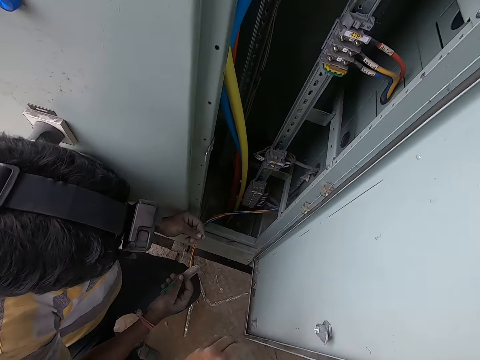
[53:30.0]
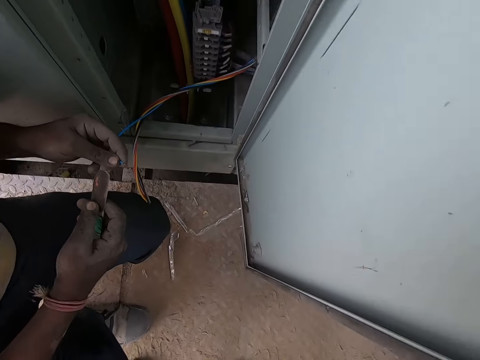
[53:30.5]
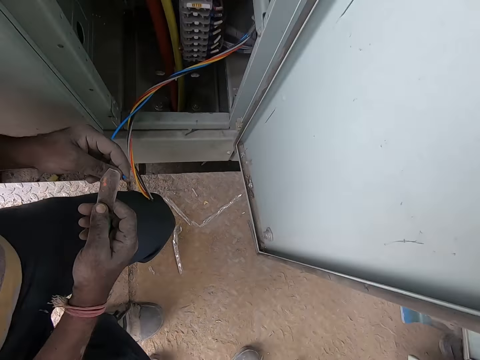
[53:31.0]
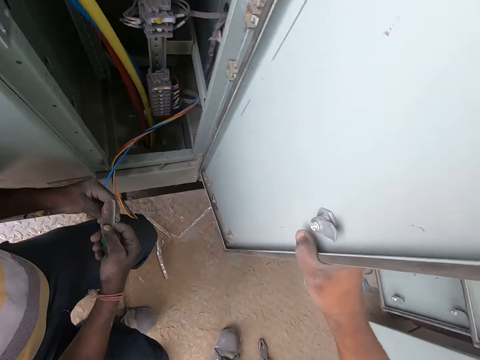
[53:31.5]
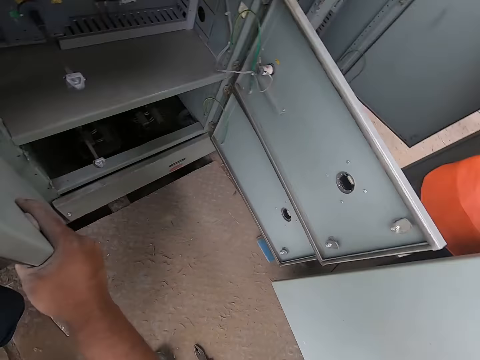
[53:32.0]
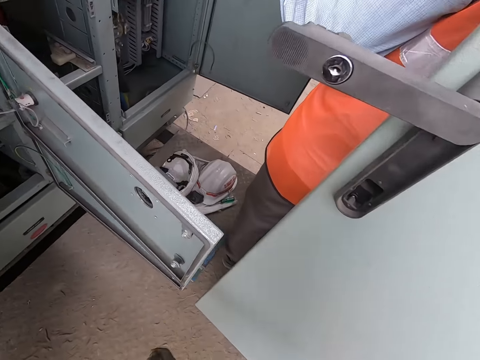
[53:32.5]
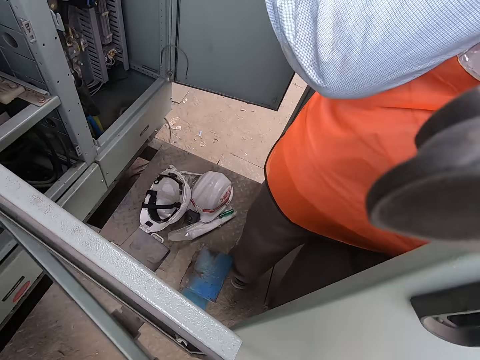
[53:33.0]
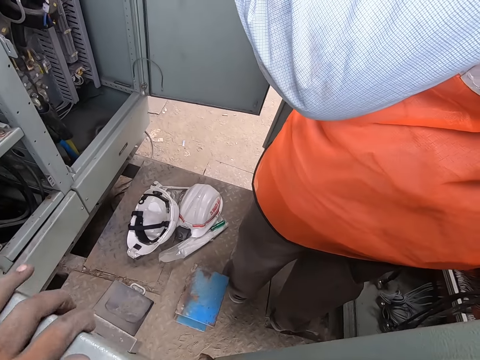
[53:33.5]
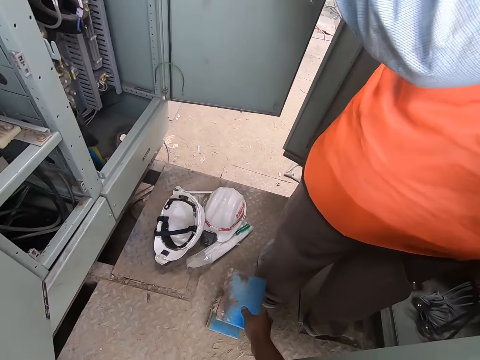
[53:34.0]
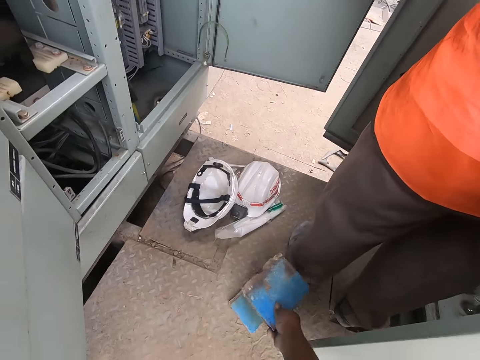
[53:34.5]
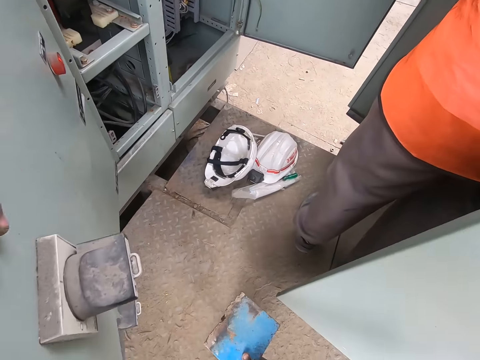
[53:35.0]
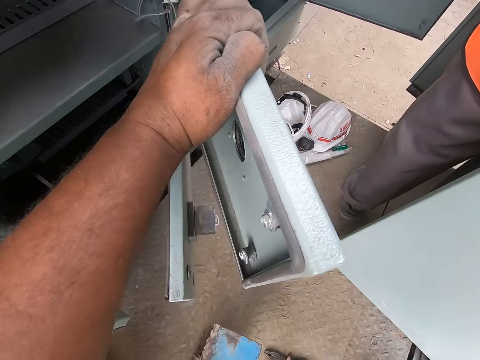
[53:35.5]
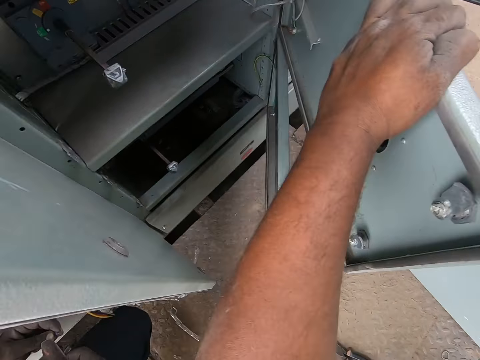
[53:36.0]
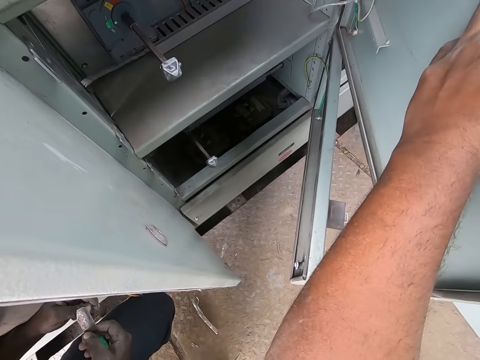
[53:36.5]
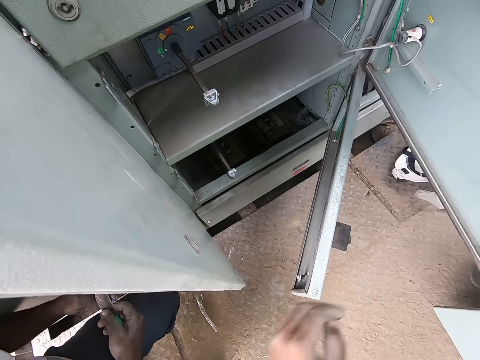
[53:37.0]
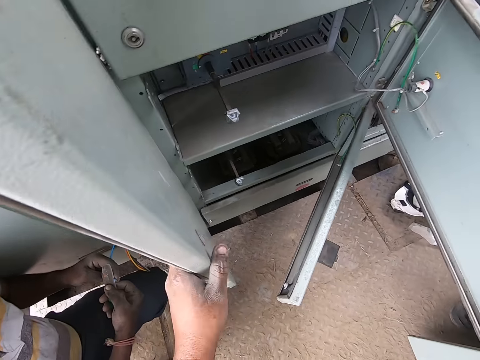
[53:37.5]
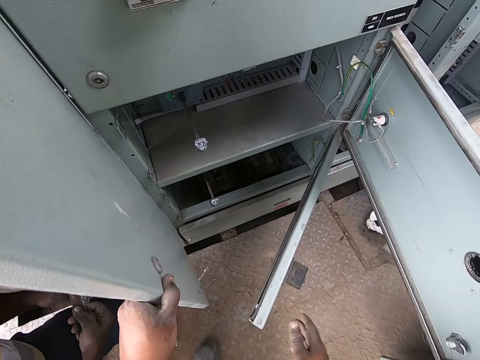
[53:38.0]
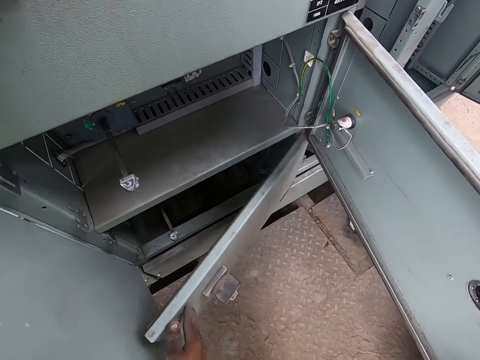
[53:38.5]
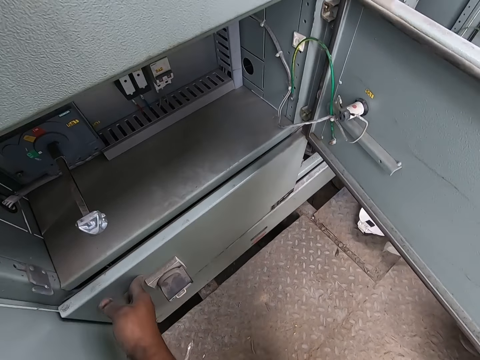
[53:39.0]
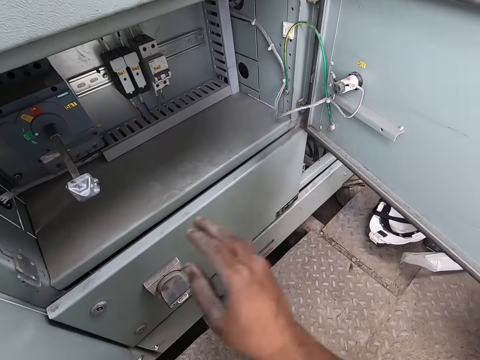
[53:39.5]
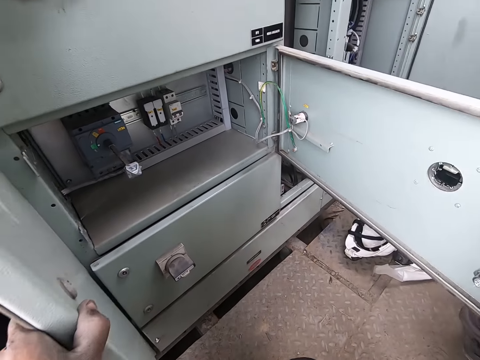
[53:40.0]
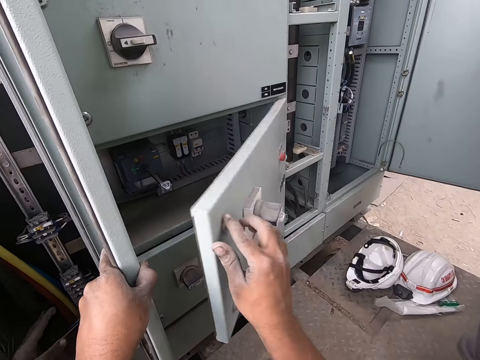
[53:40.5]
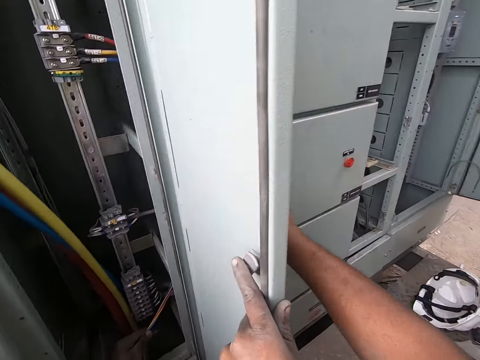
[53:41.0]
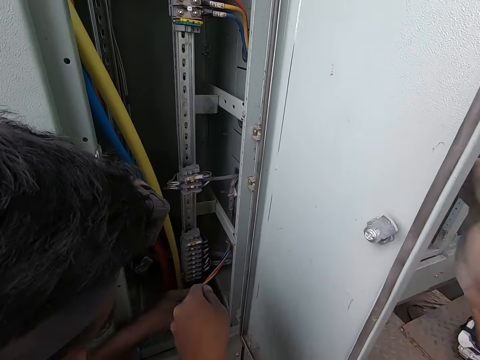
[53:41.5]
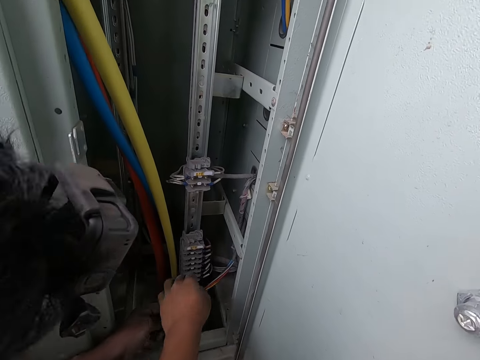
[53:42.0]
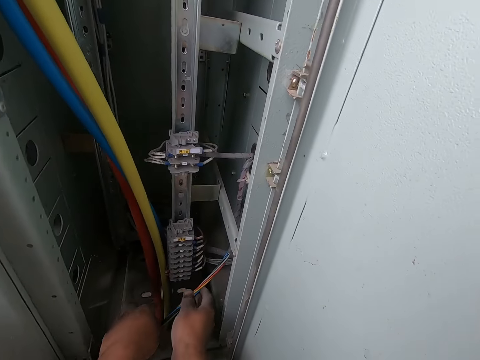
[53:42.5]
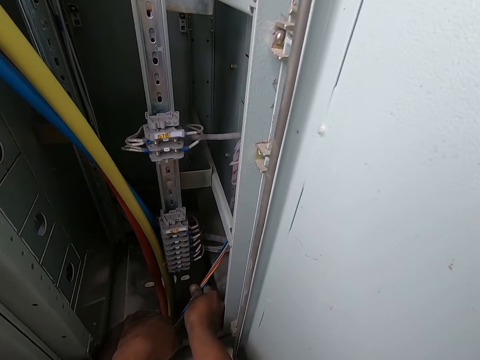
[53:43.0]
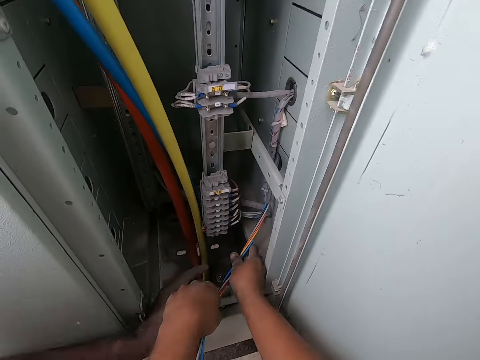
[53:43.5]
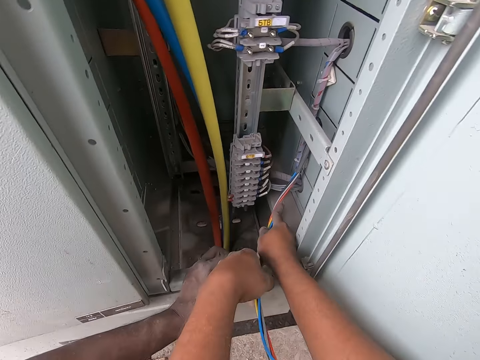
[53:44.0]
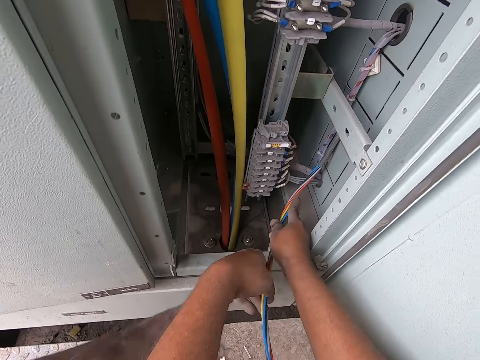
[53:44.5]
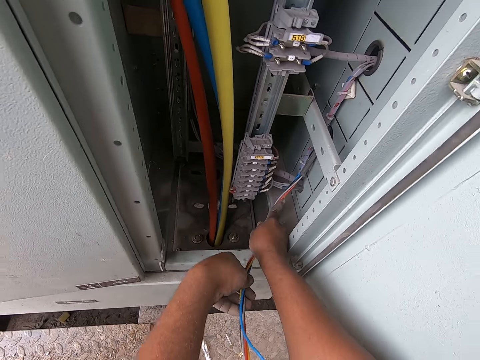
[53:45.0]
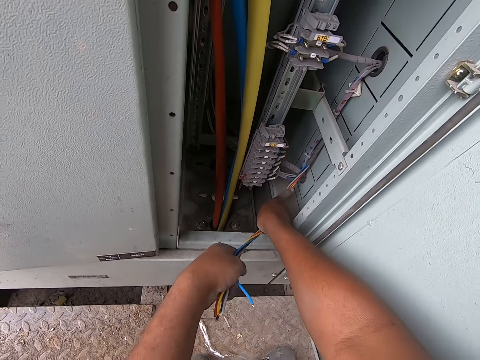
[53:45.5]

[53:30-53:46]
A man joins a wire. The camera wearer holds the door of the switchboard with his right hand. Another man closes the door of the switchboard with his right hand. The camera wearer holds the door of the switchboard with his left hand. The second man moves a metal cast on the floor with his right hand. The camera wearer pulls a steel. He holds the door of the switchboard with his left hand. He closes the cardboard door of the switchboard with his right hand. Another man holds the cable from the switchboard with his right hand. The camera wearer holds the cable from the switchboard with his right hand. He holds the cable from the switchboard with both hands.

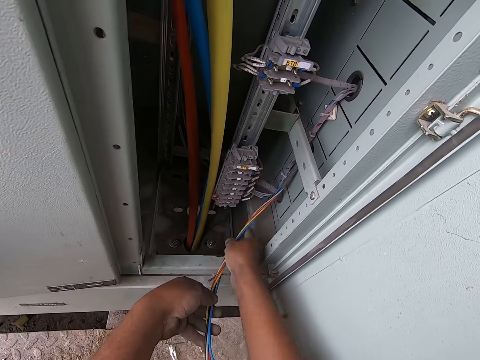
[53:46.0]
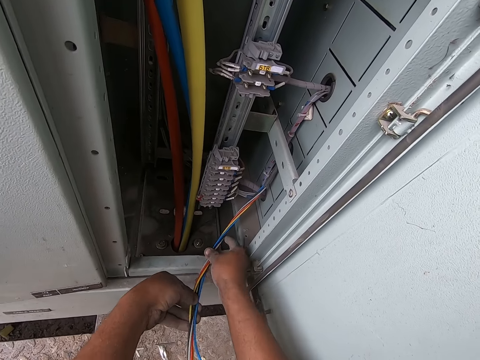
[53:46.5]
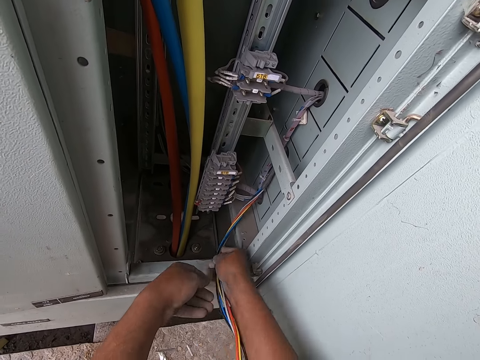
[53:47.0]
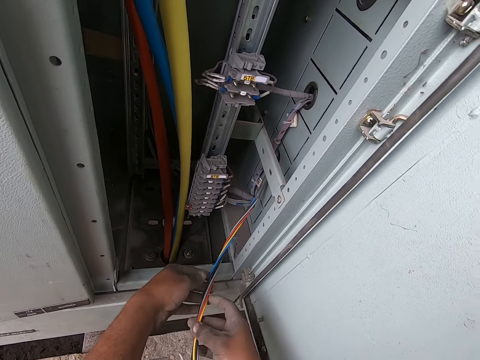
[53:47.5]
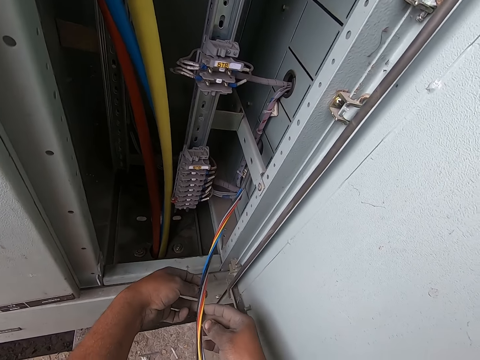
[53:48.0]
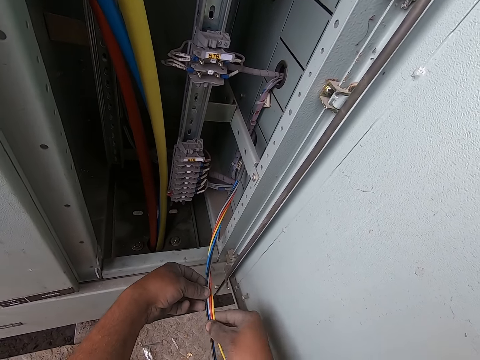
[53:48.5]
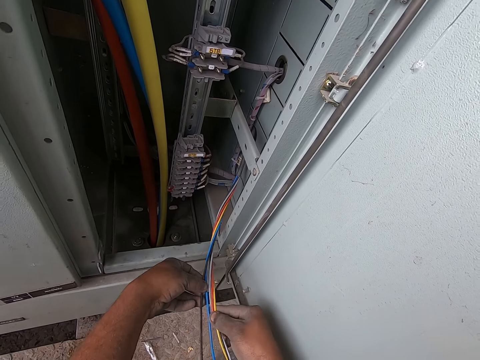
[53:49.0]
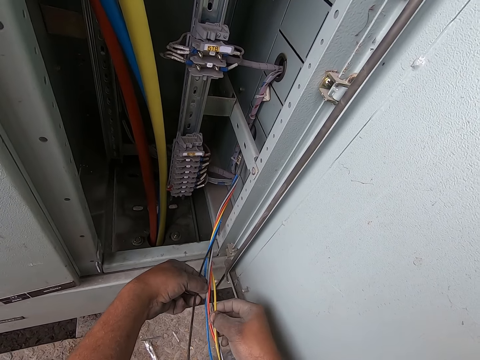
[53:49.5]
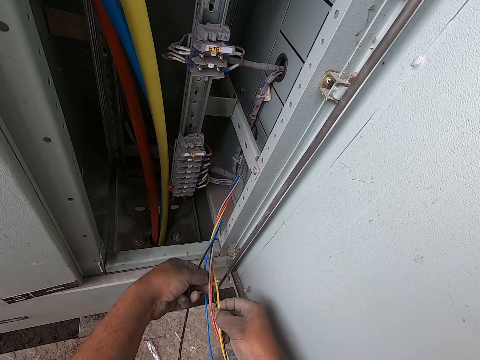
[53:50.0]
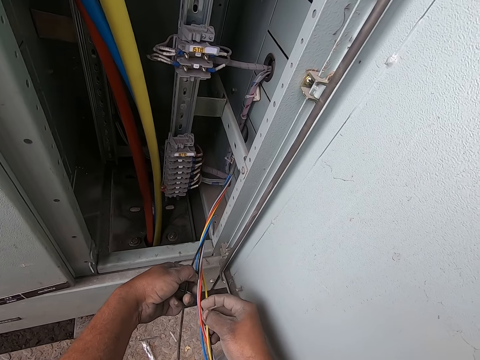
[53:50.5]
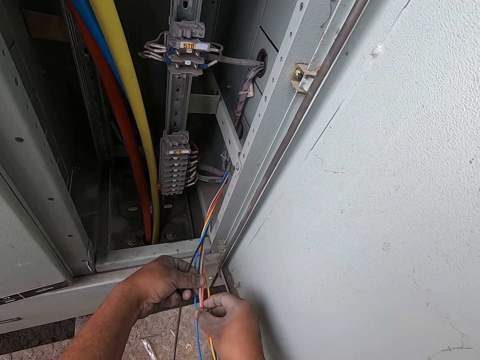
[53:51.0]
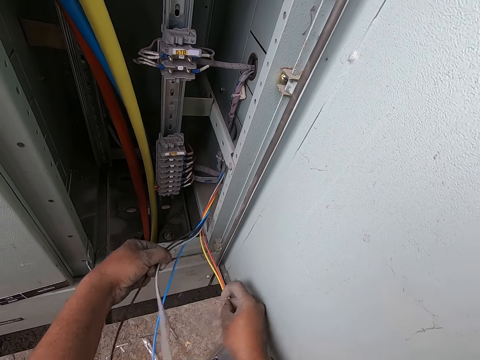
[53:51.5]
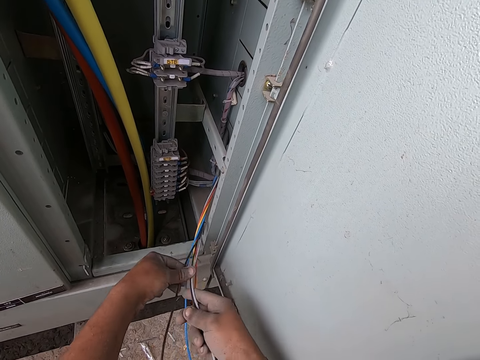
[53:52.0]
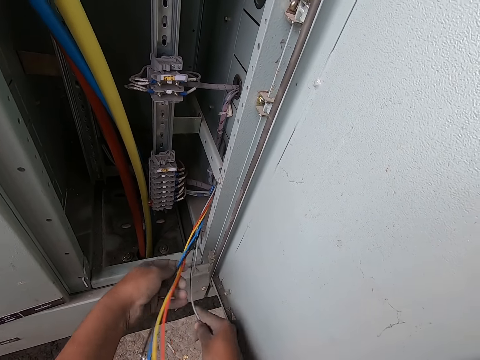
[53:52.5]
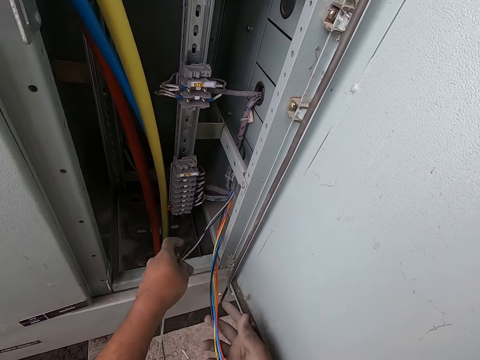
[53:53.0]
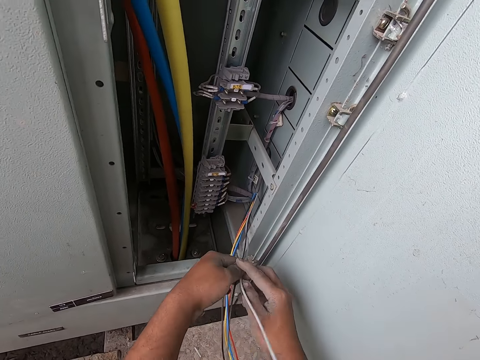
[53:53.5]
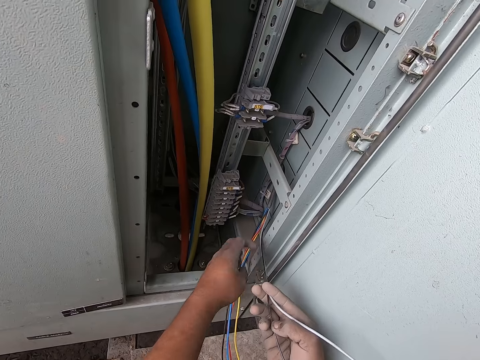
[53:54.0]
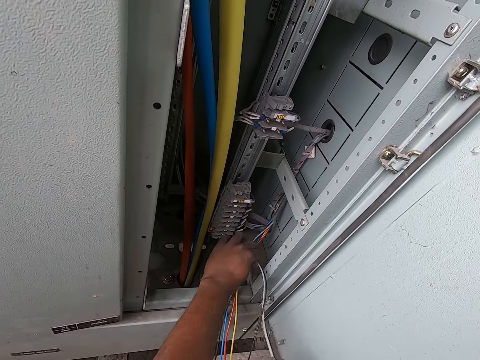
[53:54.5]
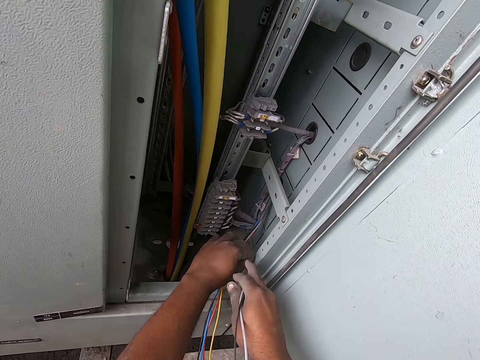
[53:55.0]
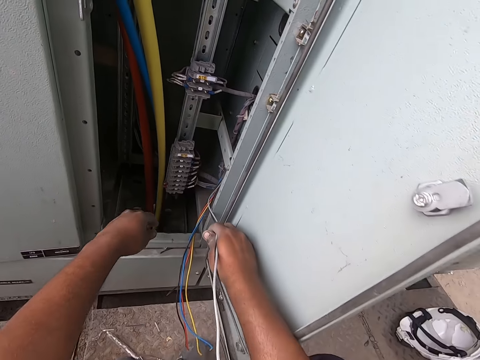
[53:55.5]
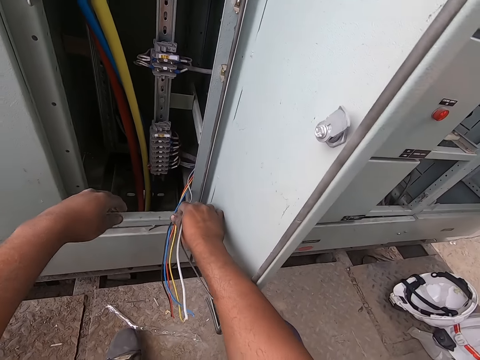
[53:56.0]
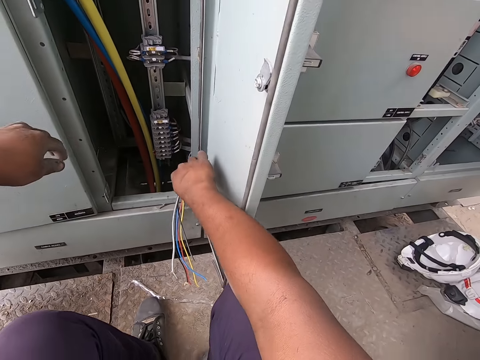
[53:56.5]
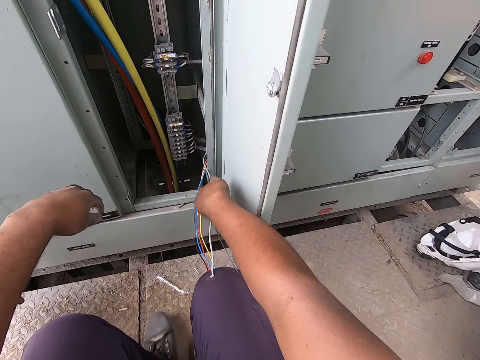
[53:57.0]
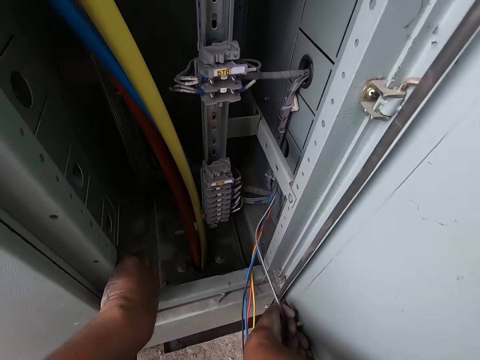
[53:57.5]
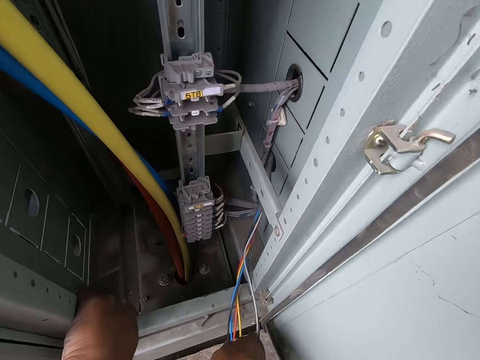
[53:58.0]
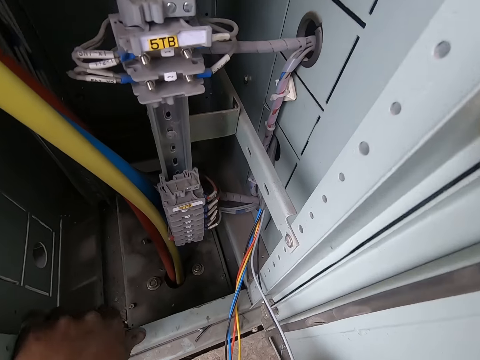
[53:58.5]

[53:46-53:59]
The camera wearer separates the cable with both hands. He holds some wires of the cable with his right hand. He holds the switchboard cover with his left hand.
